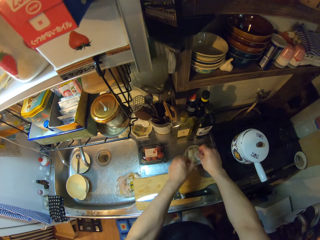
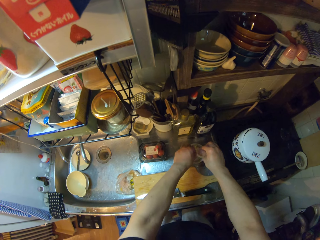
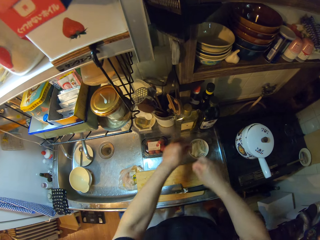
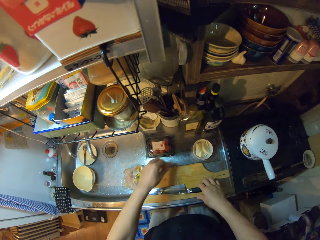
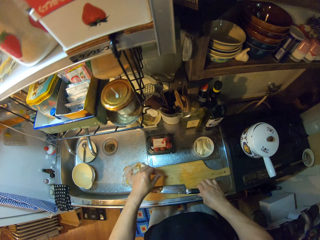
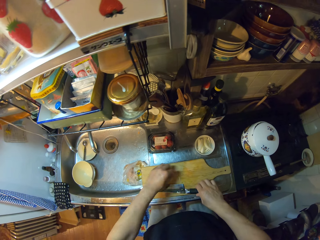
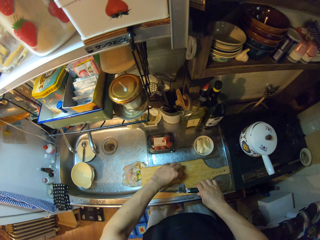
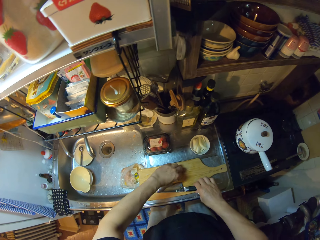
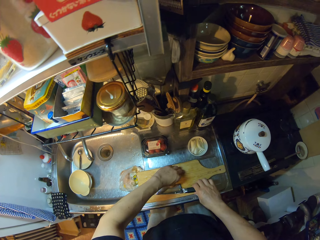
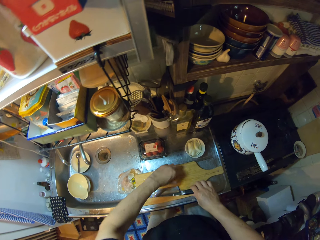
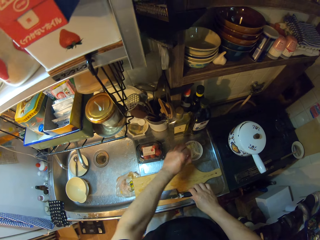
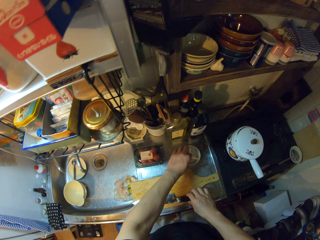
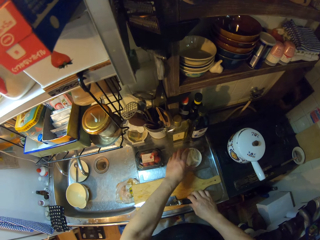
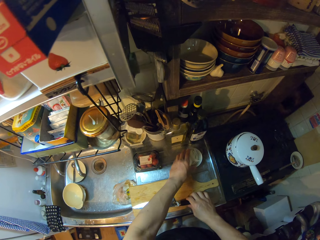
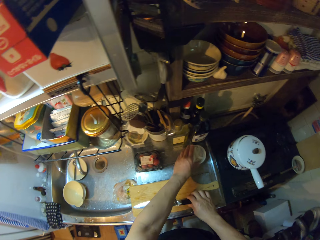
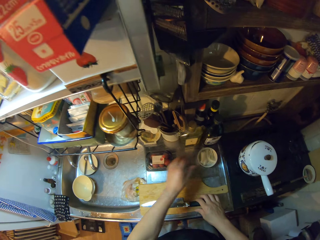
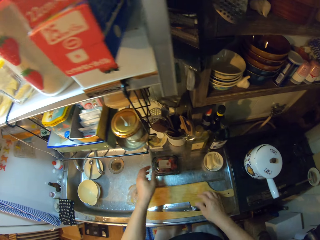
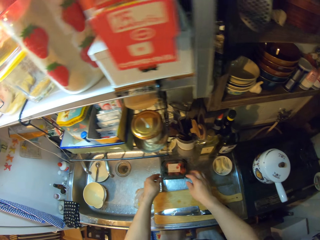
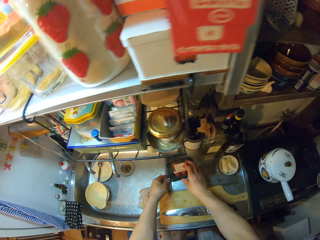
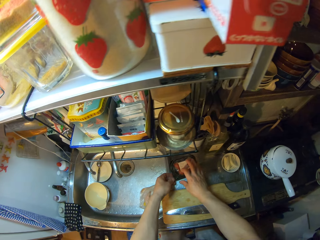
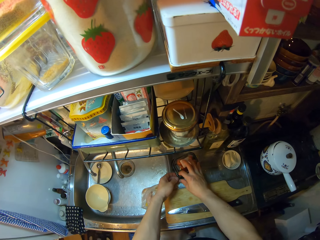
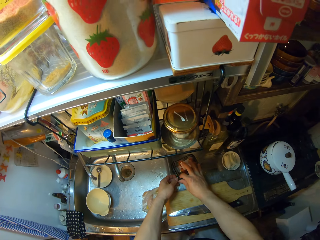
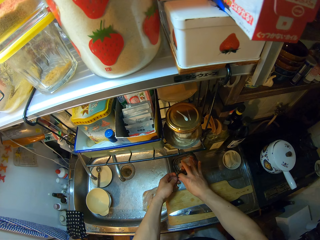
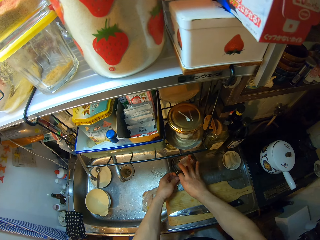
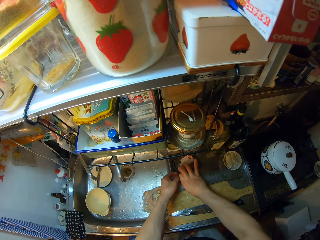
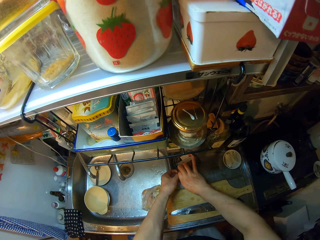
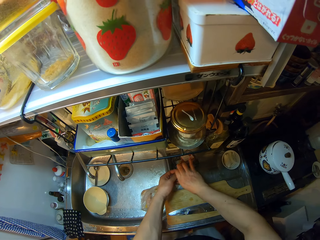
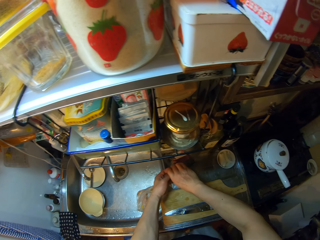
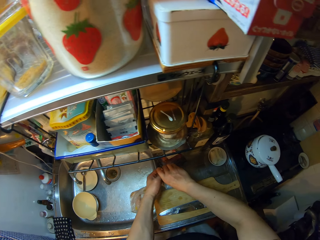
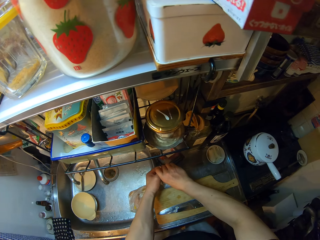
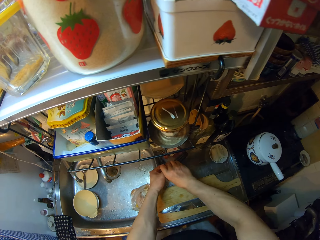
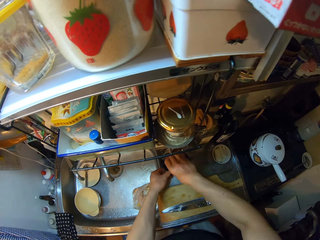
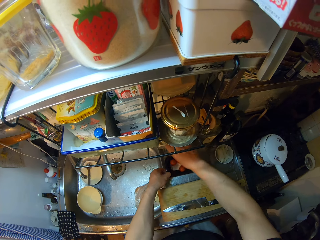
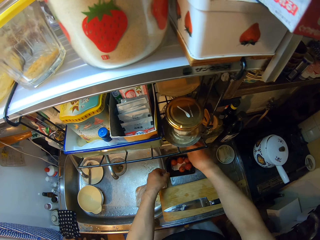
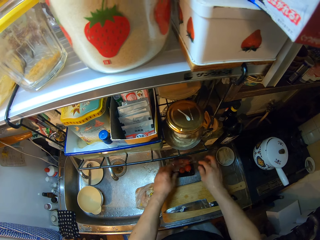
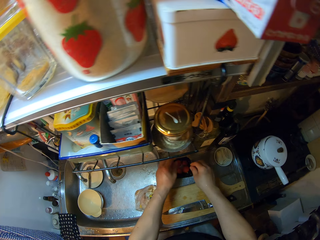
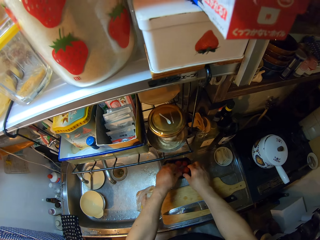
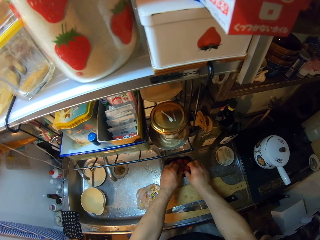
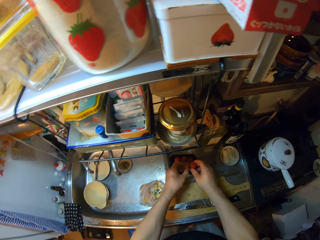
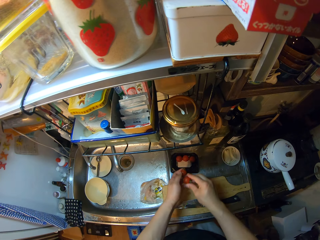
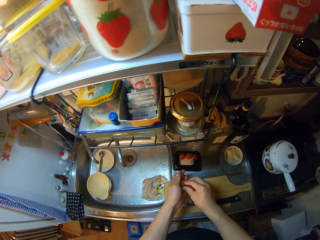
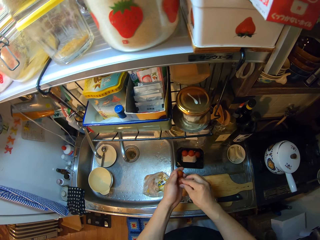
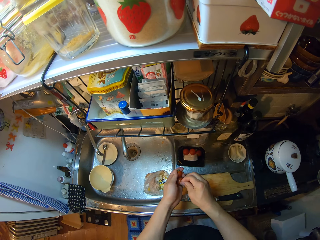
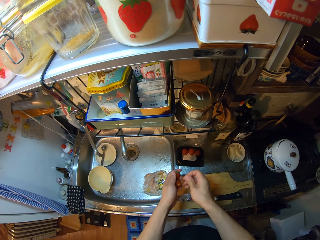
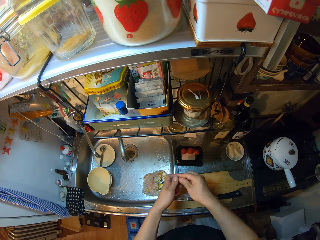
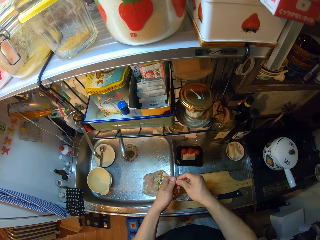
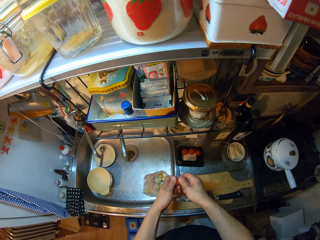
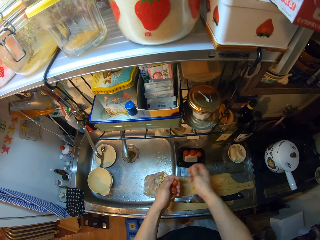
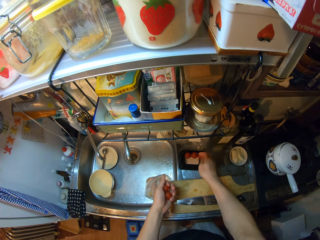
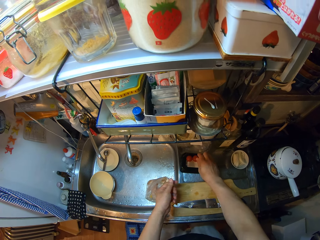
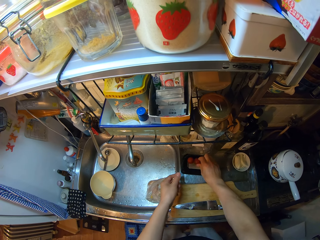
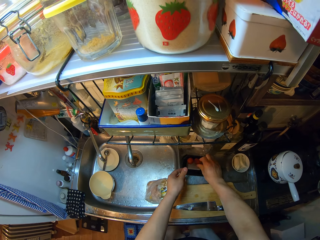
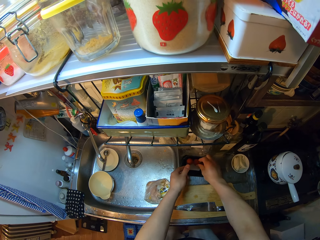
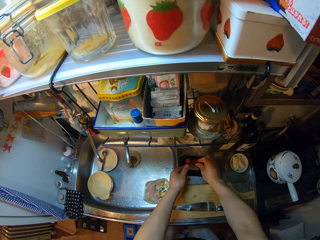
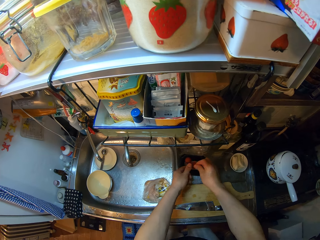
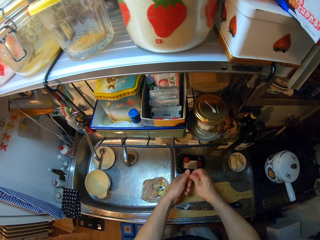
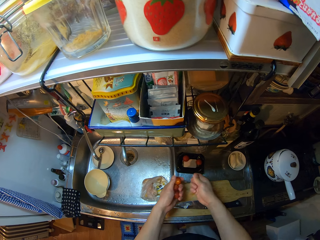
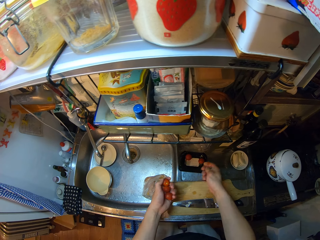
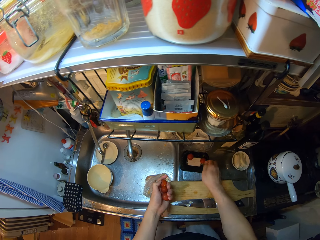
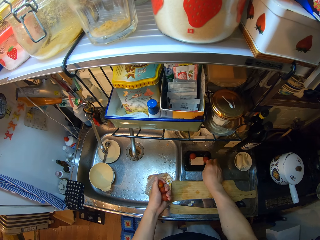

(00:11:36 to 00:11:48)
The camera wearer moves a knife on the chopping board. They move the bowl. They open the pack of berries on the drain board of the sink. They take some berries from its pack. They peel off the end of the berries. They take some berries from its pack.
